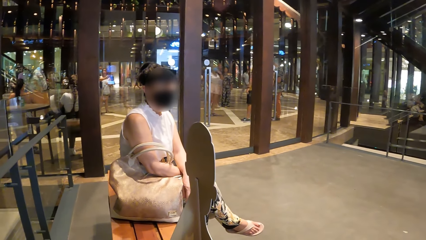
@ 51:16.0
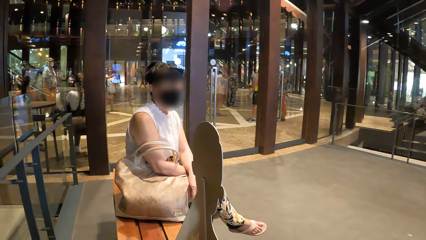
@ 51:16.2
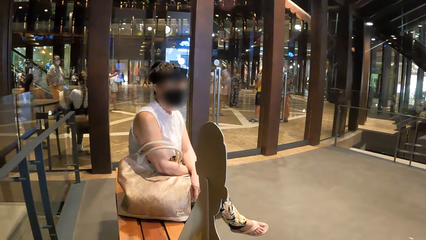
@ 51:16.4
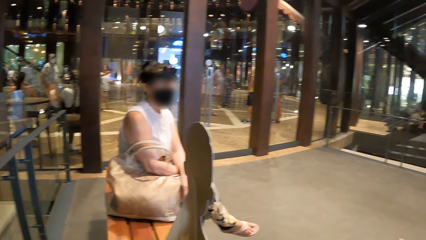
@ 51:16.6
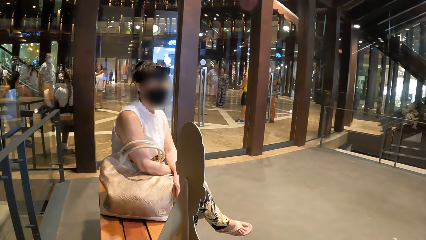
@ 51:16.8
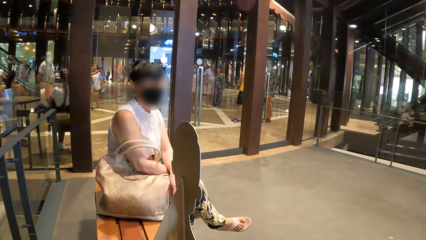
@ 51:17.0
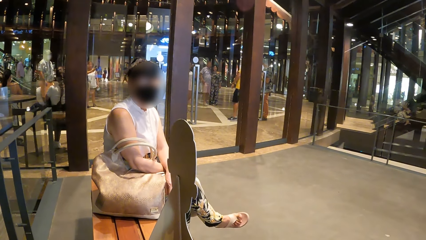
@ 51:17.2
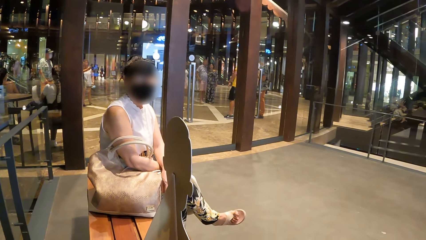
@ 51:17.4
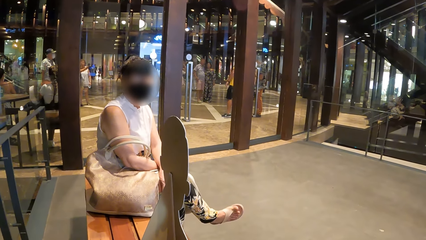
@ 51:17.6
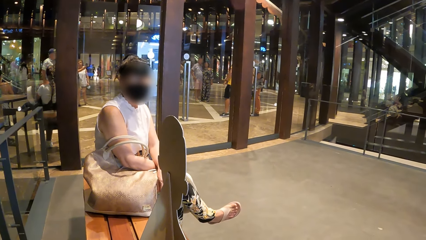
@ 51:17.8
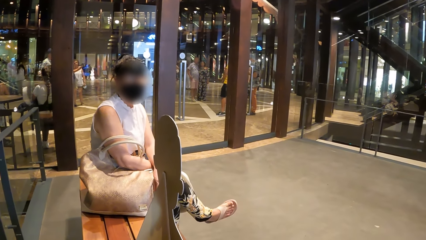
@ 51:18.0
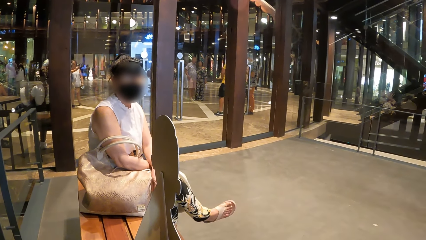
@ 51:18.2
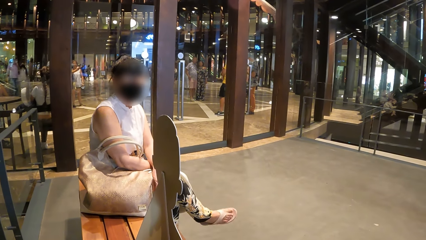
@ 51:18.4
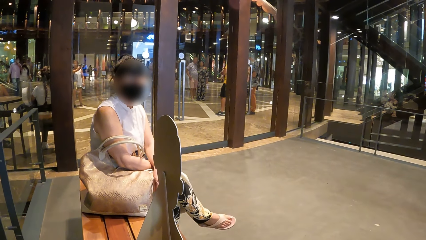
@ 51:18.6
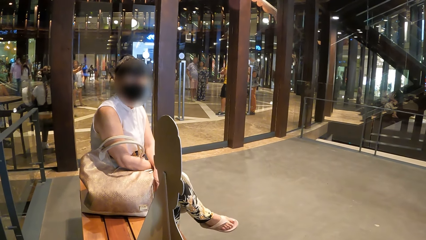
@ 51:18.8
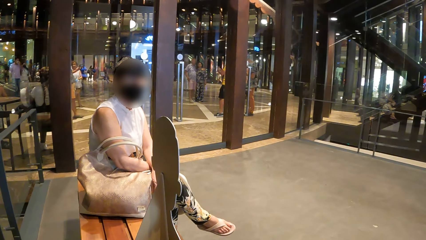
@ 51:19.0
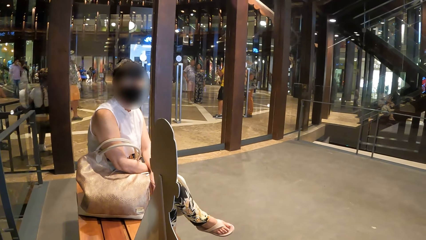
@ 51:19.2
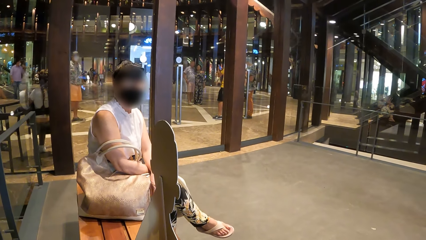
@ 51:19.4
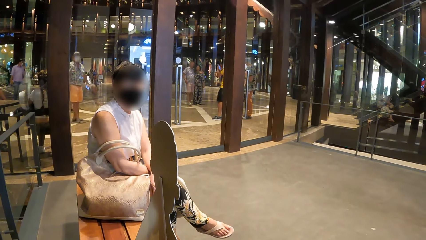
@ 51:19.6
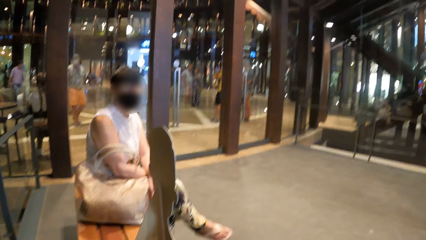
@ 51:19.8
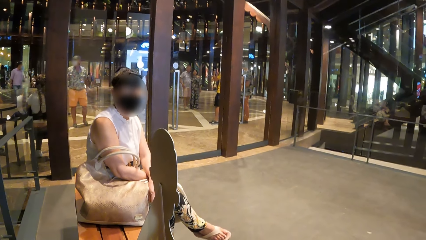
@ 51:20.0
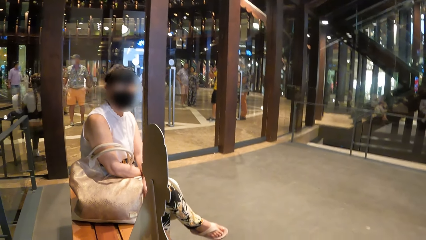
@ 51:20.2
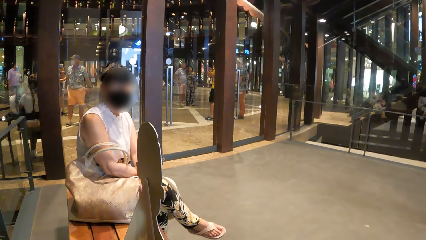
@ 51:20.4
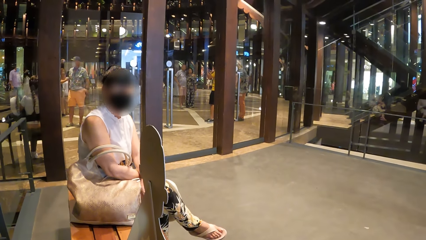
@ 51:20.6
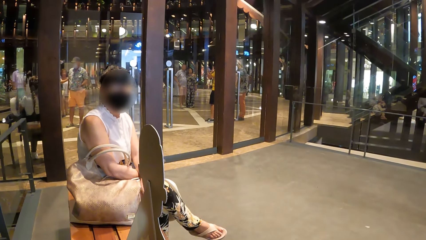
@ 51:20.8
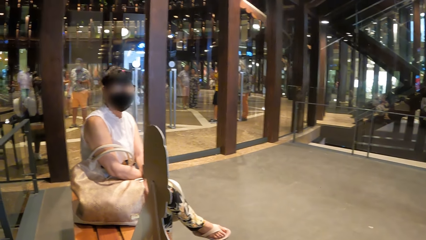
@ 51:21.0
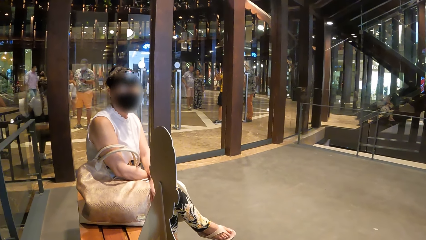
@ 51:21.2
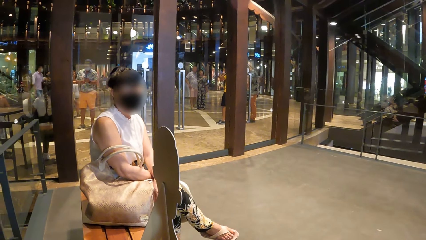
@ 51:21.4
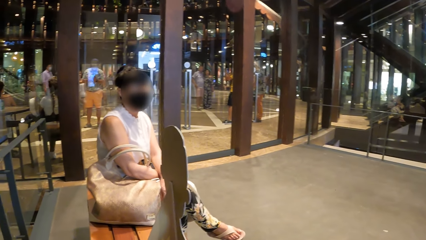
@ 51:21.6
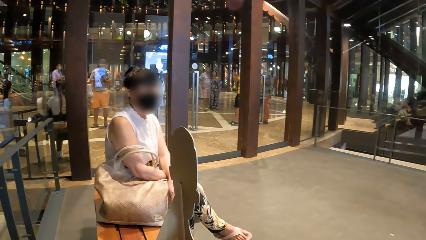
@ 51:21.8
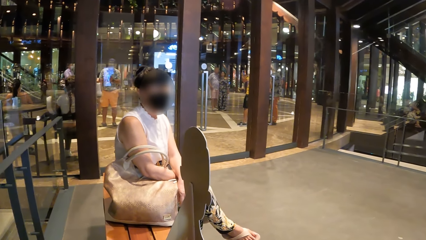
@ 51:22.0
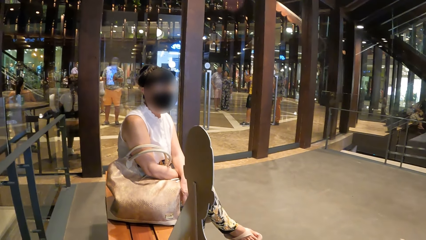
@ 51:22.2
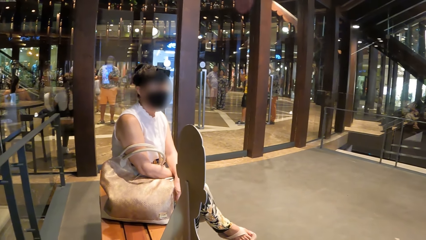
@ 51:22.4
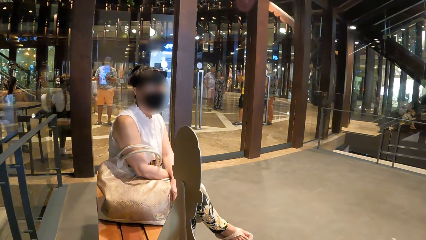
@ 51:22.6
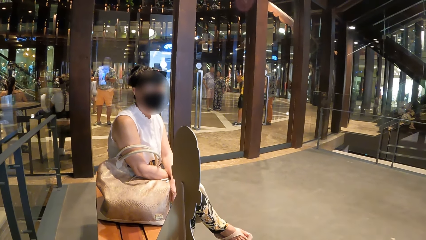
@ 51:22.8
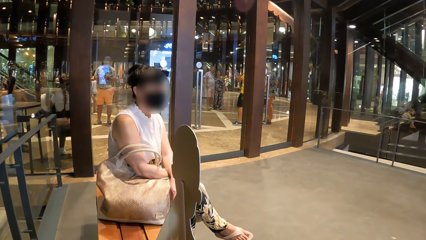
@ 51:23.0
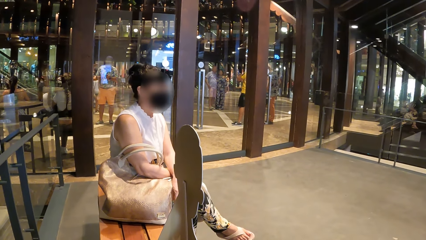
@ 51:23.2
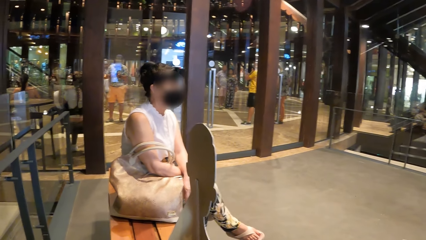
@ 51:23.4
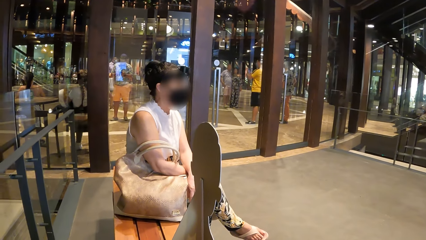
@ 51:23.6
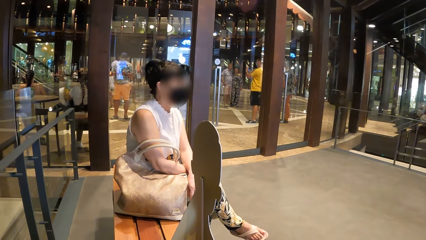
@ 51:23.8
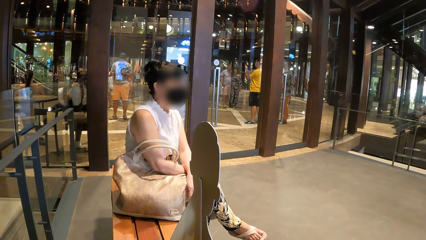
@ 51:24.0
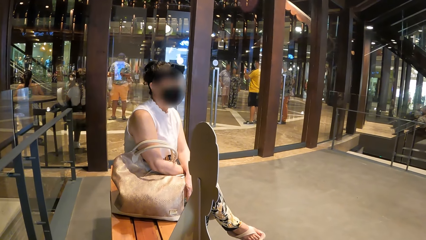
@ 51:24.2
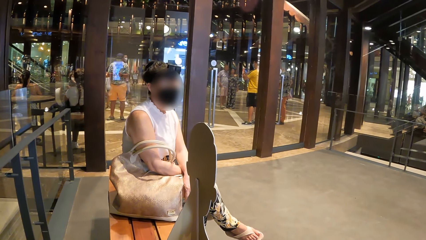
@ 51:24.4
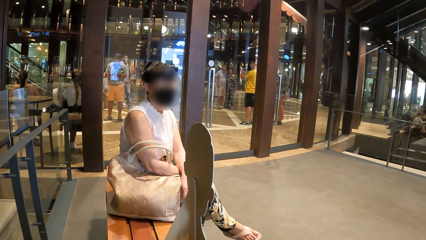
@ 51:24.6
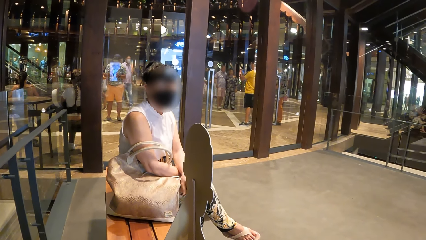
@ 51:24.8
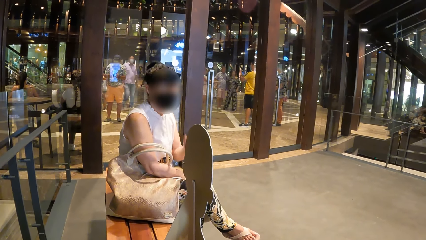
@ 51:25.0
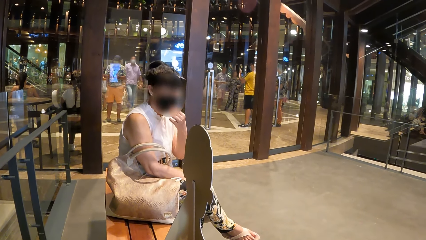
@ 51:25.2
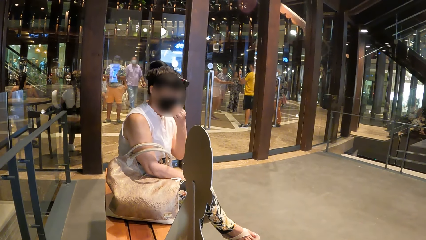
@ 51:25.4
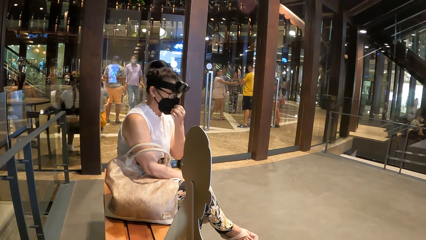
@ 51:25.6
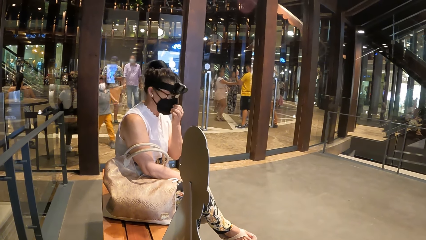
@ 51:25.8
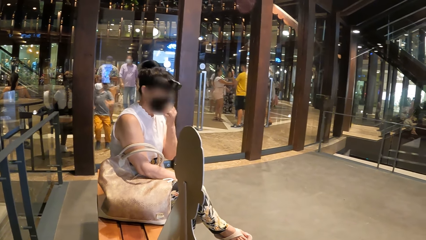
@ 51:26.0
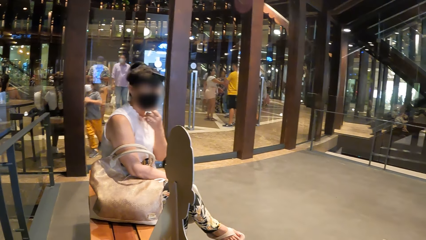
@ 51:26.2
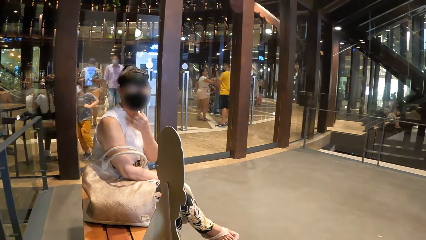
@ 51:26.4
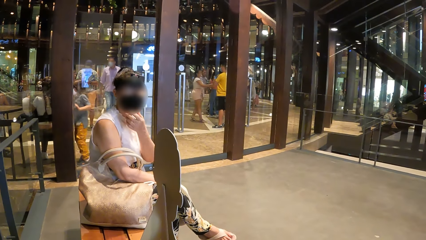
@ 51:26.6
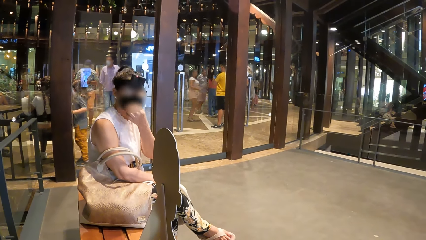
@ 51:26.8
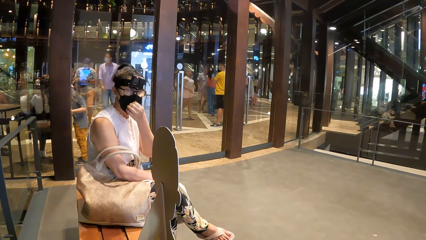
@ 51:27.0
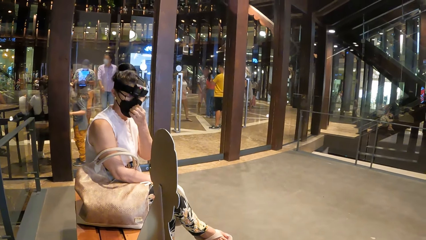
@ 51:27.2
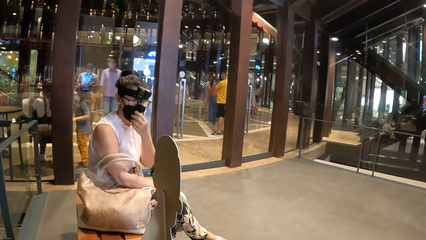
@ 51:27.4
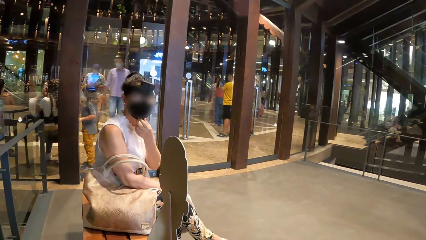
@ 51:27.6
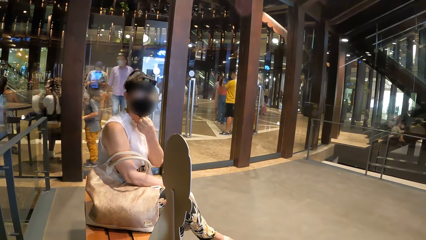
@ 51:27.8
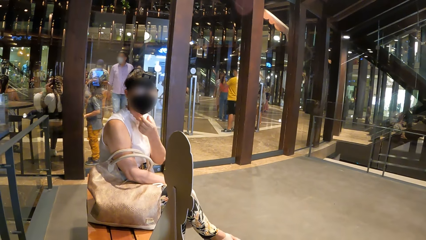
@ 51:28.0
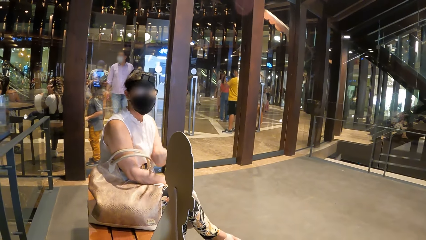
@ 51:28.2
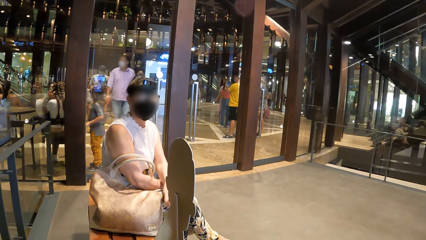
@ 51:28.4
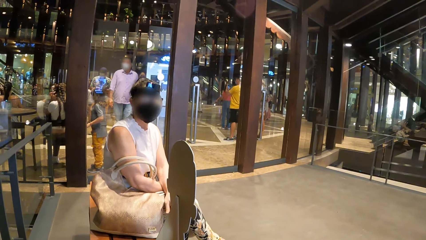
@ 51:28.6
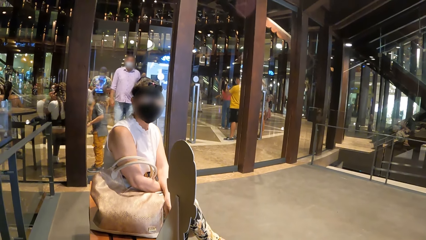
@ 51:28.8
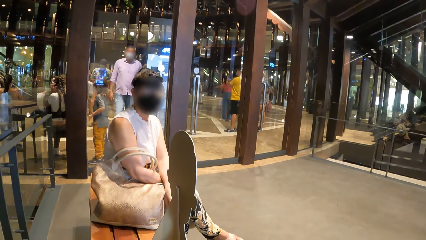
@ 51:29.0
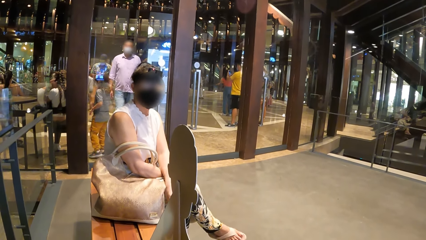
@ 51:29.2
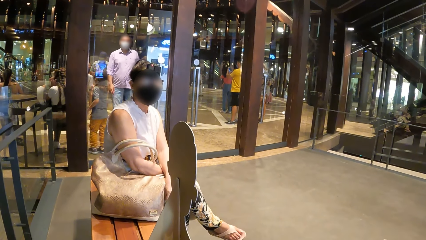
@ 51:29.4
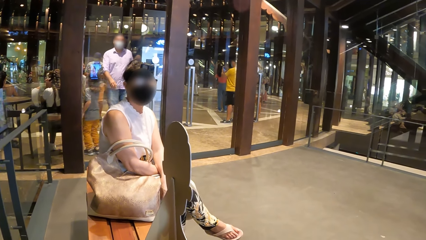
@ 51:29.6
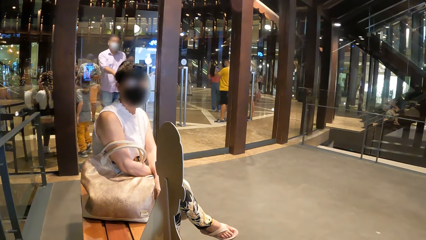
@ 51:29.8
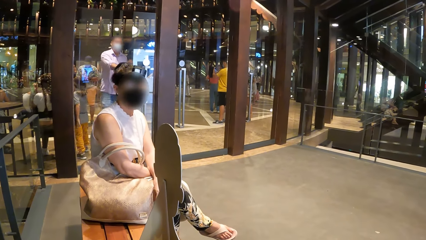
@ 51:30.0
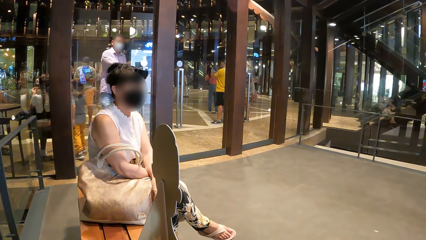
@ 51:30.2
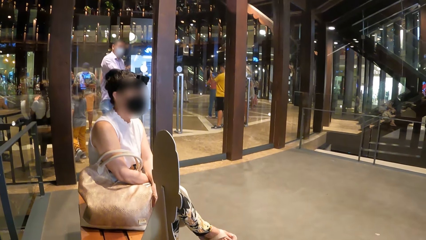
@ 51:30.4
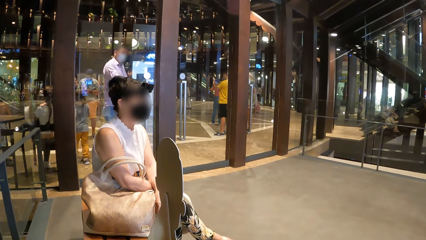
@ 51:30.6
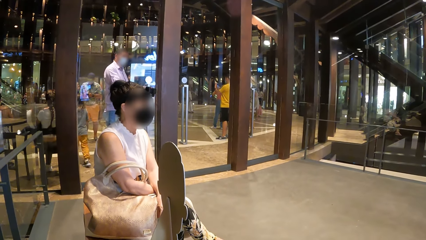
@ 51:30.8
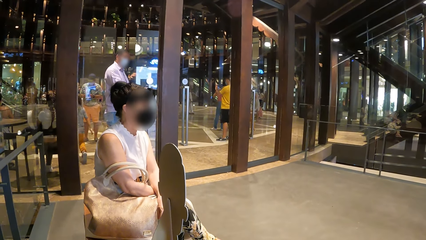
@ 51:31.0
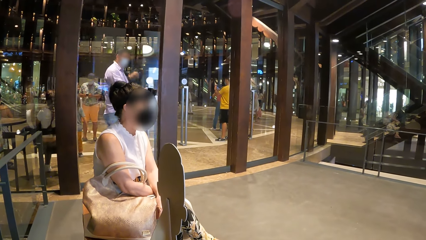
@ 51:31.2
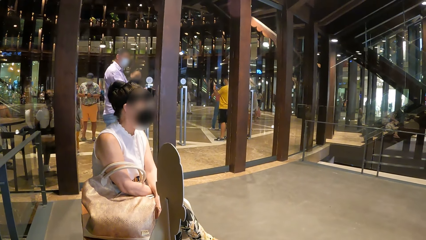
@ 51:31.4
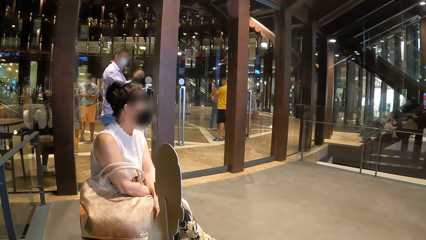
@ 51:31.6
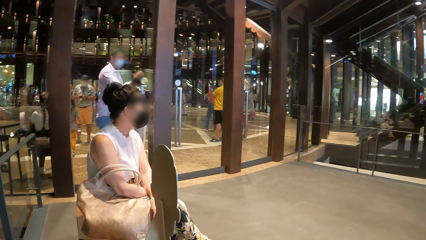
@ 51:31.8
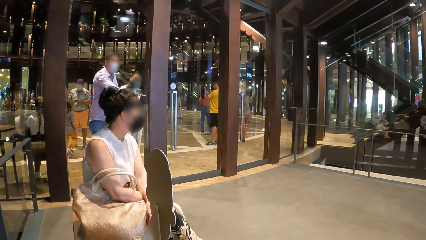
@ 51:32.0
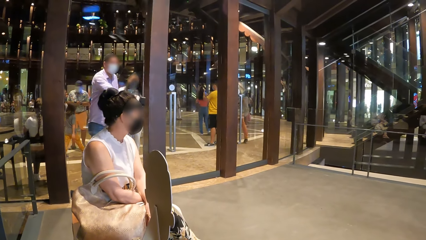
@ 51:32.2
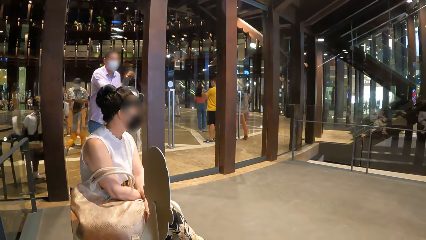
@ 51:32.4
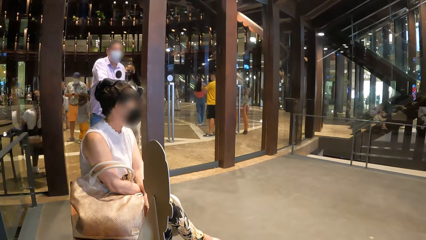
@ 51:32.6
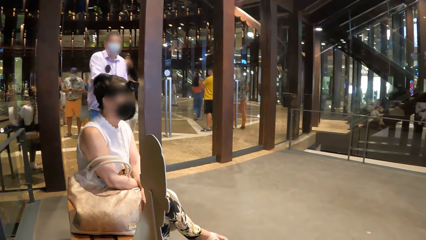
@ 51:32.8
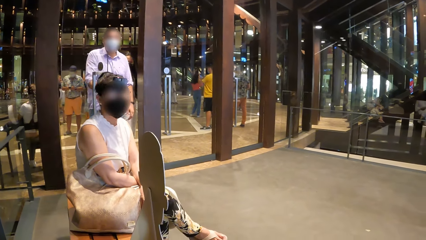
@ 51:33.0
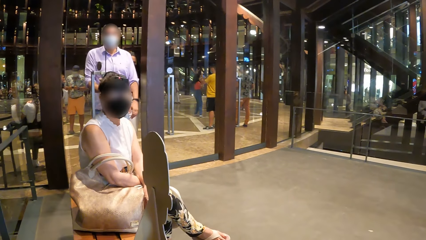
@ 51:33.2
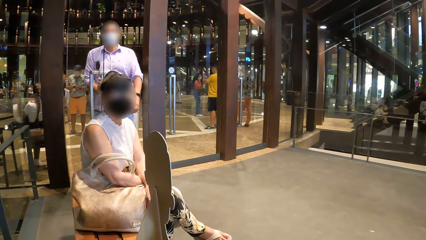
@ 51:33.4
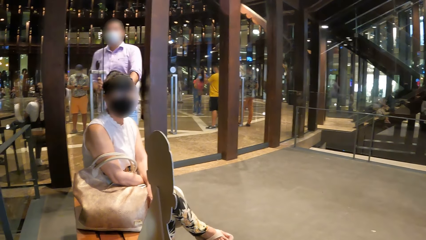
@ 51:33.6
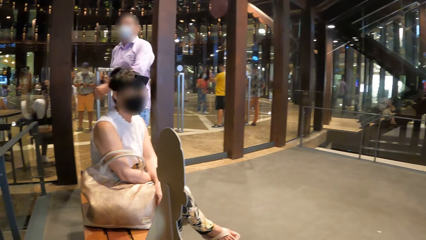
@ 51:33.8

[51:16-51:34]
A woman moves her leg and moves her head. The woman adjusts her face mask with her left hand. The woman touches the mask. The woman converses with the camera wearer. The woman touches the mask. The woman converses with the camera wearer. The woman moves her head, turns back, and converses with the camera wearer.
